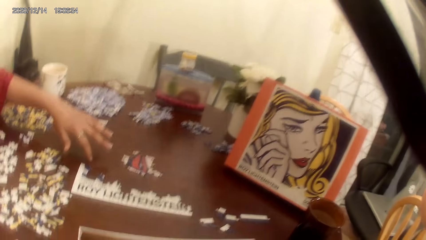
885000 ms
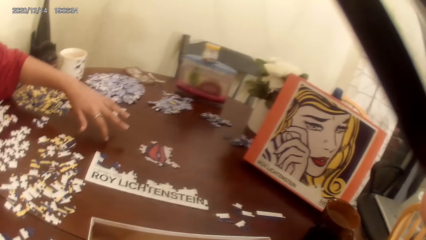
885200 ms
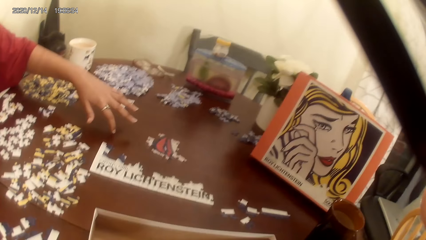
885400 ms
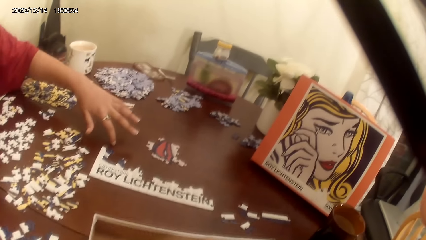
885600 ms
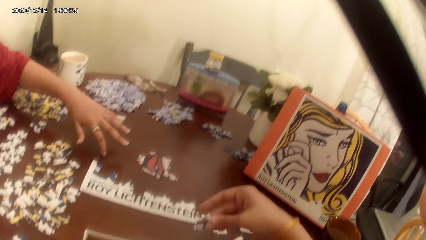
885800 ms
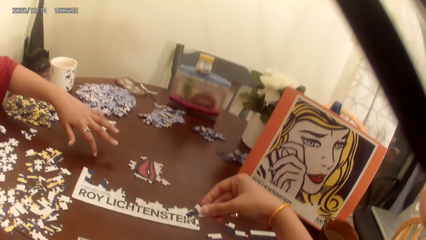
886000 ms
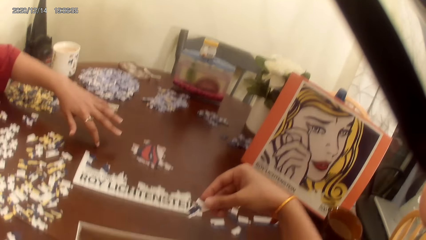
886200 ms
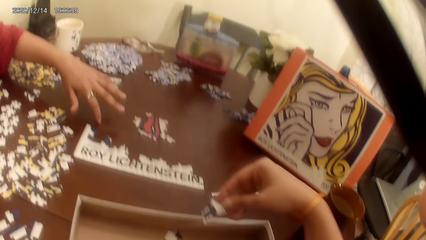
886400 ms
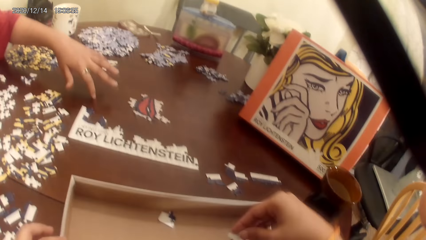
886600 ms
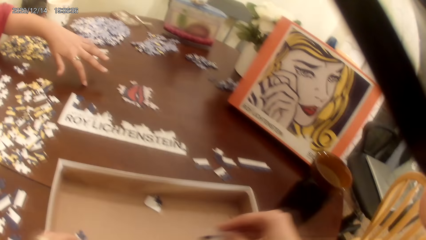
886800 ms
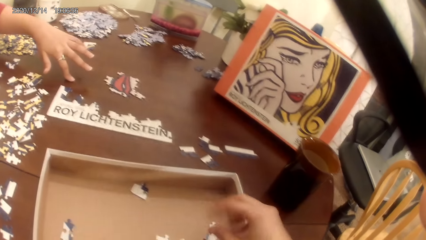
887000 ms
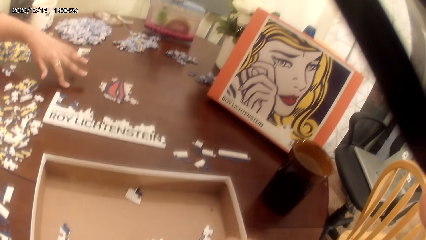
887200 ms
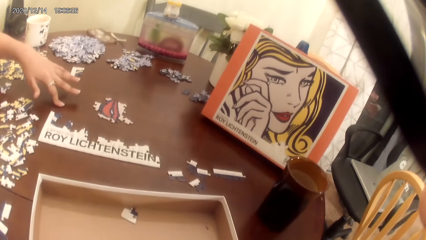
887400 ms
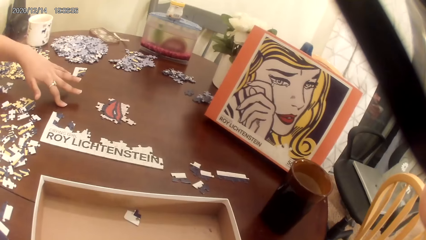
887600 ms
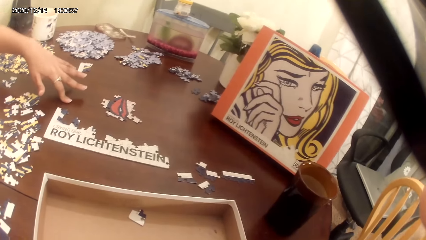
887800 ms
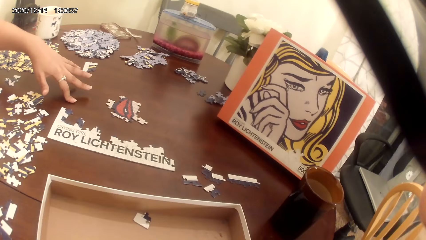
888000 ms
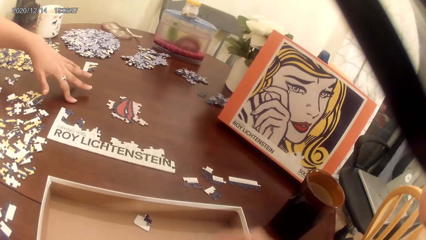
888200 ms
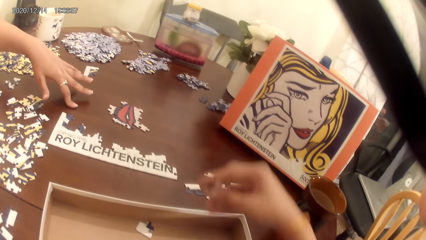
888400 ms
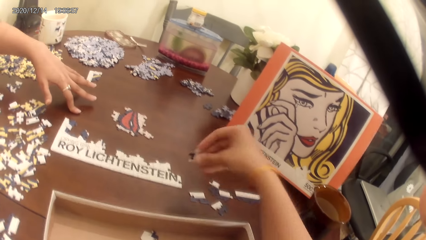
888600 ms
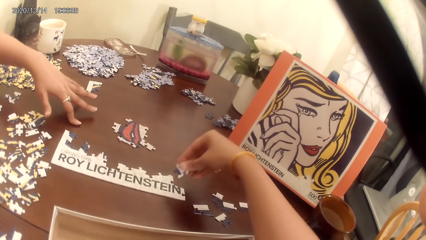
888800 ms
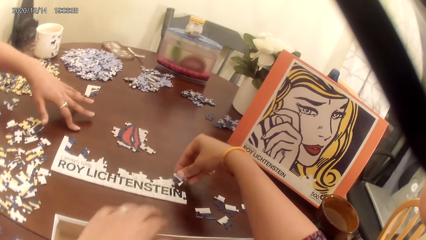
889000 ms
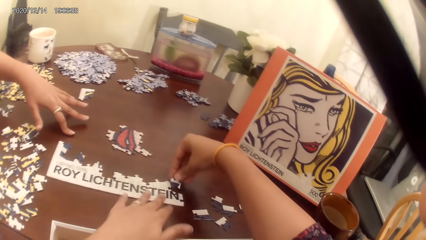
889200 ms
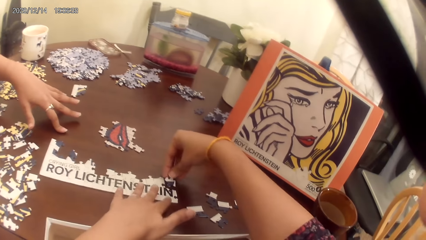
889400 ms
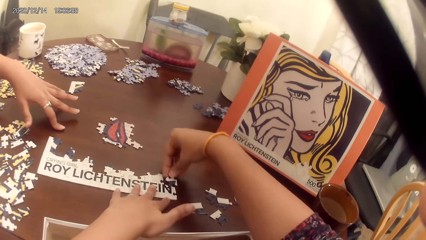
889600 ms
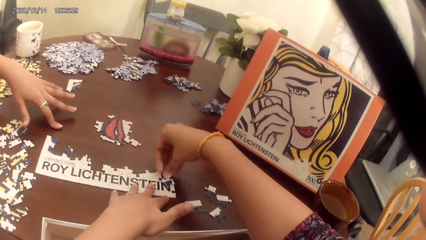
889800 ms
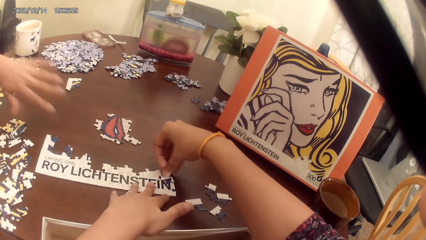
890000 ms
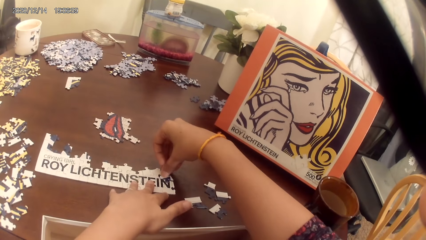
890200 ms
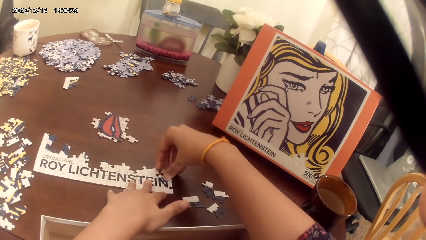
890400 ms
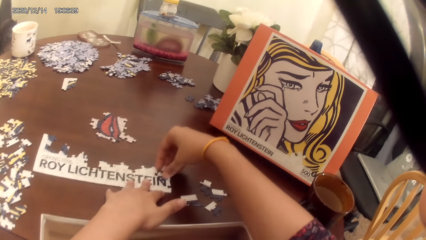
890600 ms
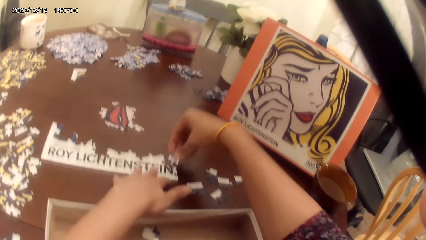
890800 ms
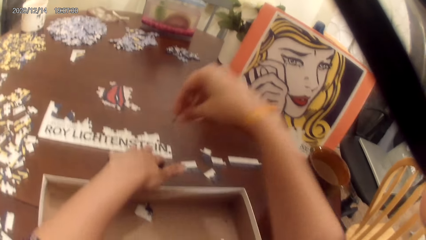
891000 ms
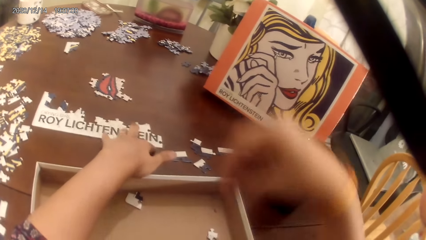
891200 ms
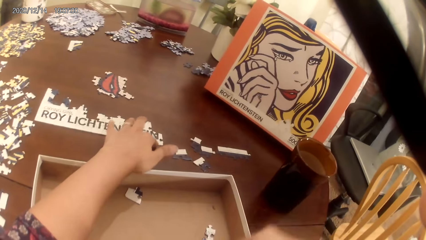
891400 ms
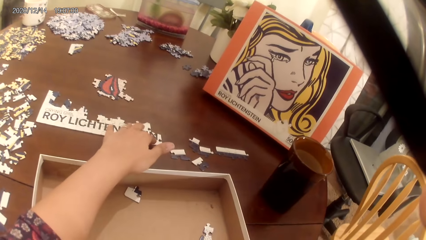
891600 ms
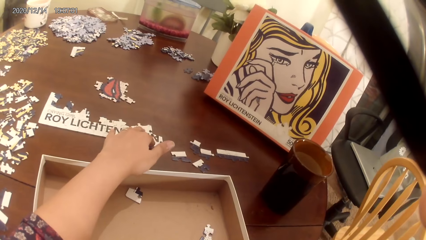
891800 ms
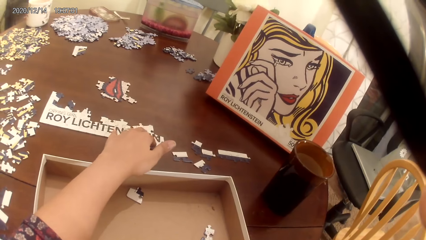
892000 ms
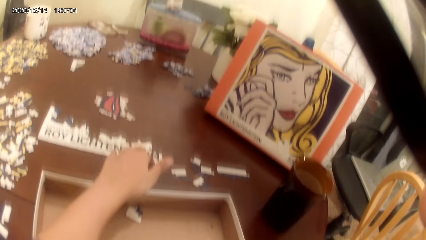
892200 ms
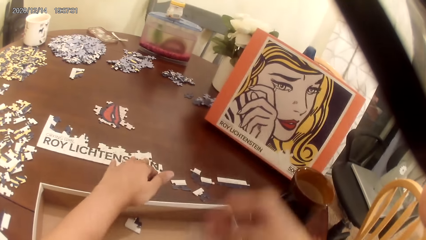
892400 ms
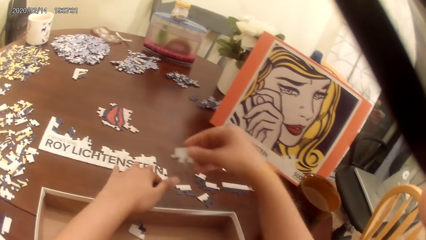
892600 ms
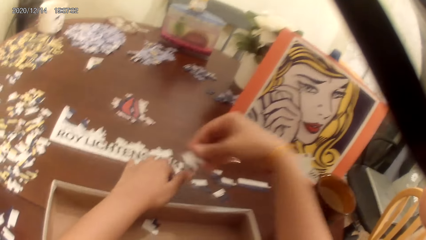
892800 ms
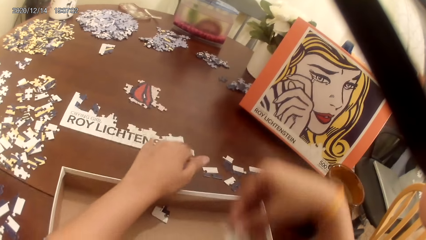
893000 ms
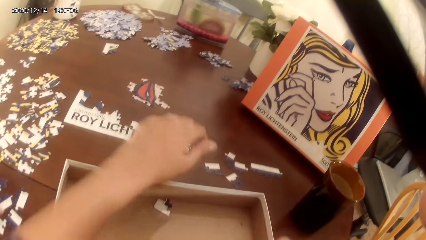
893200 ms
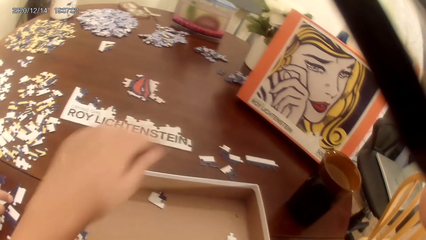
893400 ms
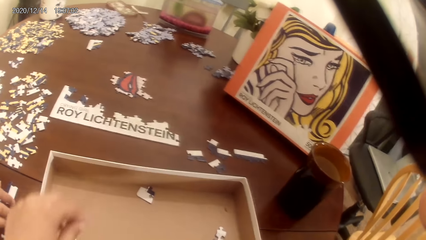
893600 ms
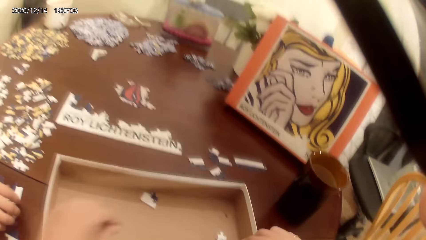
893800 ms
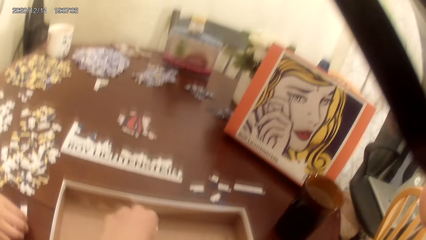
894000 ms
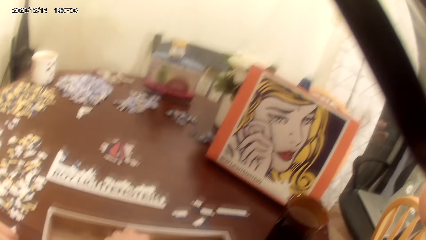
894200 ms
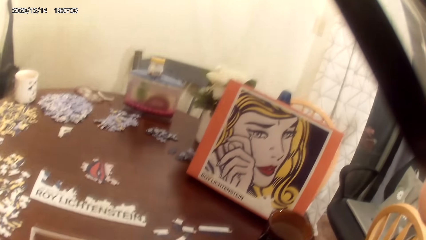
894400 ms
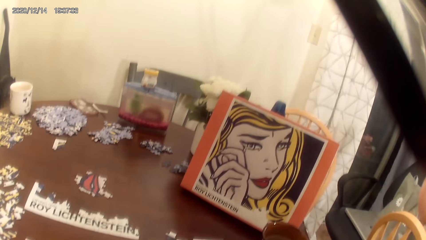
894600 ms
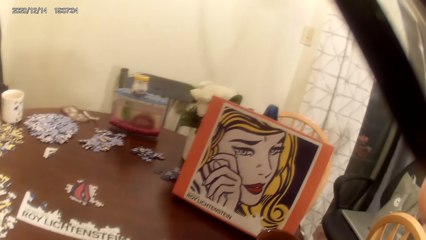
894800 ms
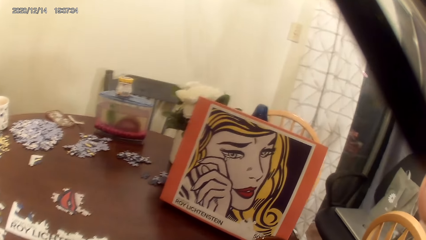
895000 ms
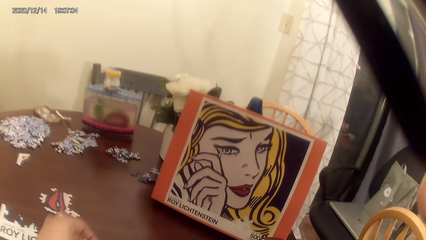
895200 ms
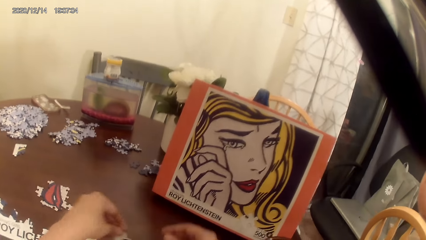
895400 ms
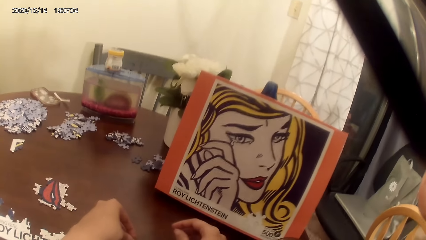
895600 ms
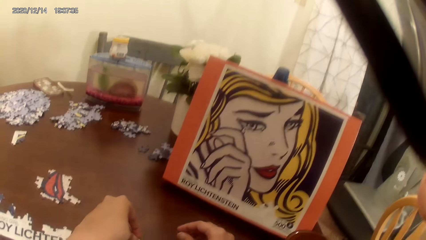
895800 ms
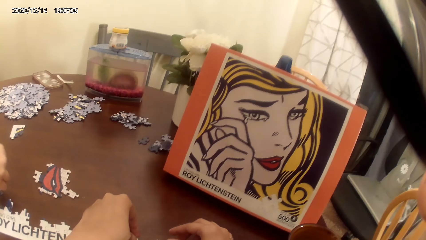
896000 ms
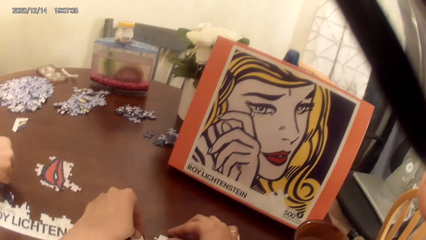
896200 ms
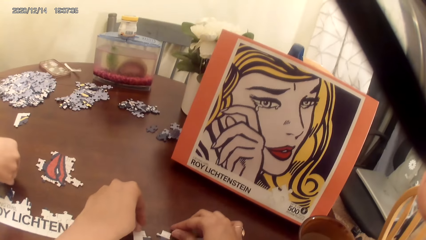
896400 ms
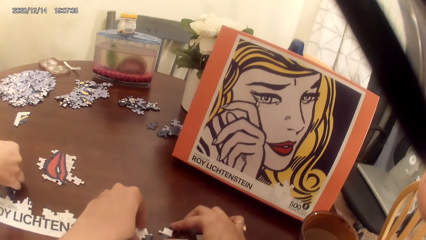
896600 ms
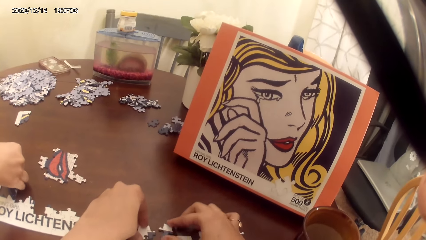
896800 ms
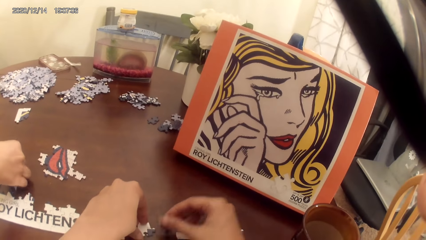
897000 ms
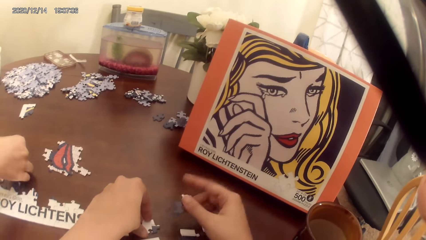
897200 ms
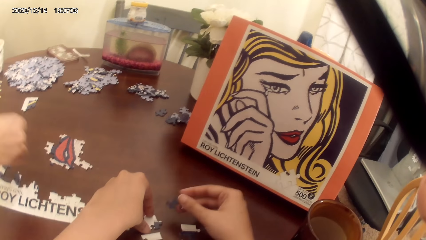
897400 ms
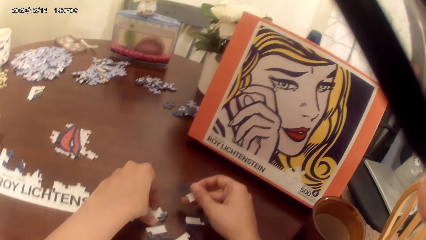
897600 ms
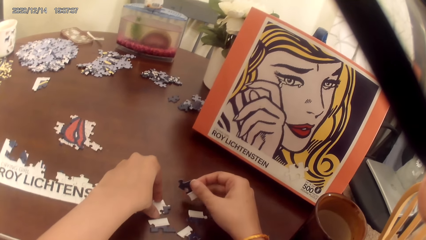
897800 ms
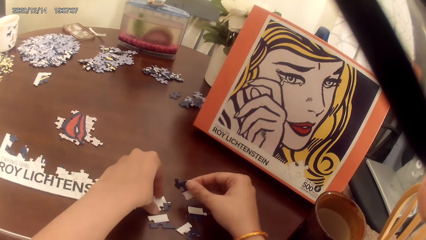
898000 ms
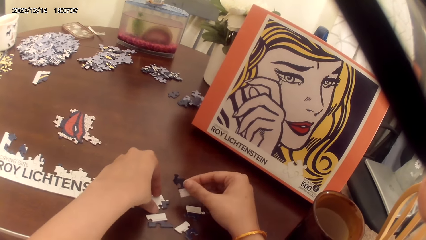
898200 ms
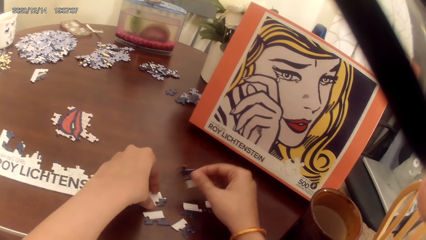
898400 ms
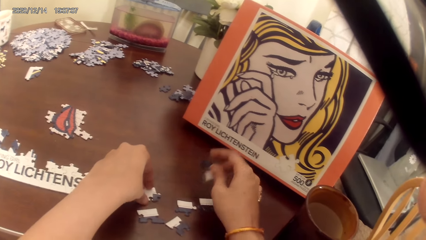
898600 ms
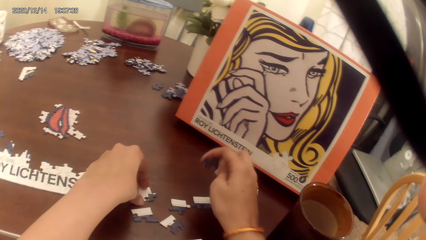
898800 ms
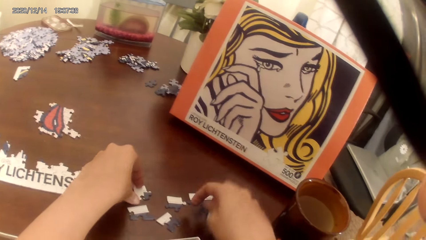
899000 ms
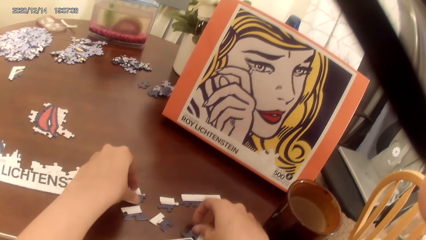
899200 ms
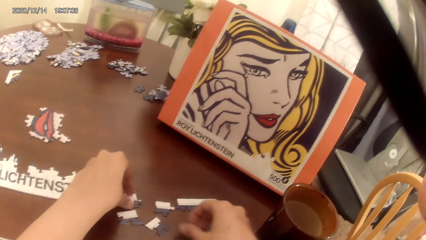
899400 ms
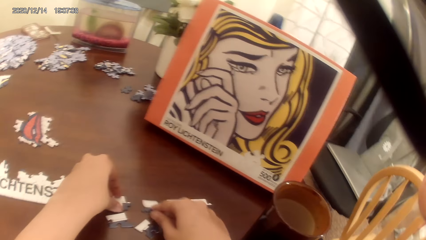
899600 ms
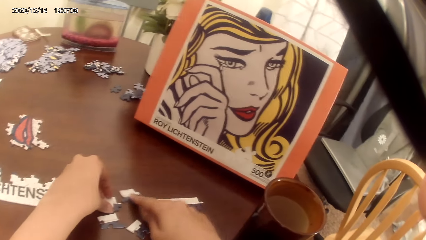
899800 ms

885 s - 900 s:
The camera wearer picks up puzzles from a tray. They play the game. They make a puzzle.
